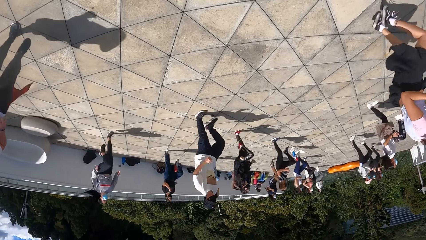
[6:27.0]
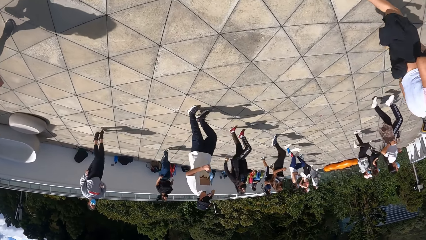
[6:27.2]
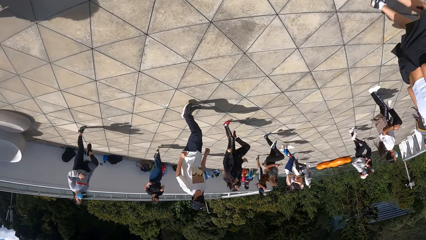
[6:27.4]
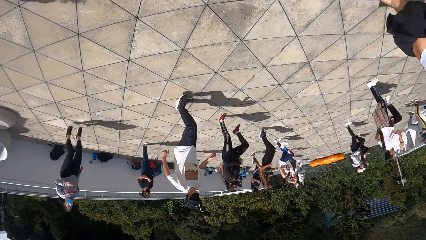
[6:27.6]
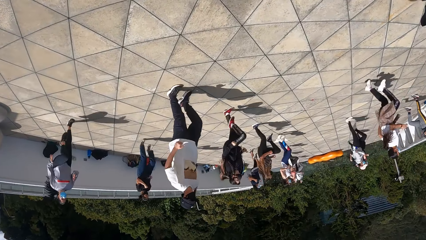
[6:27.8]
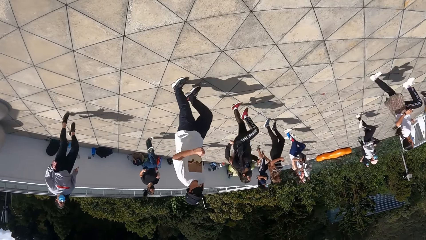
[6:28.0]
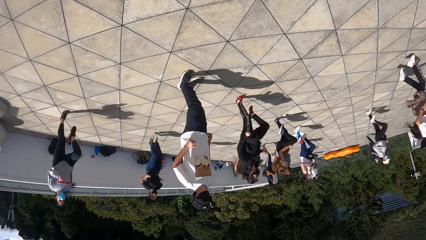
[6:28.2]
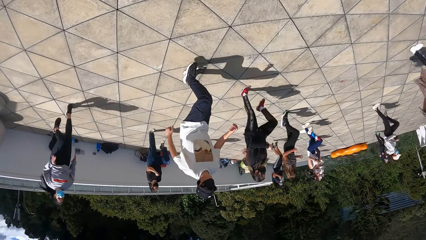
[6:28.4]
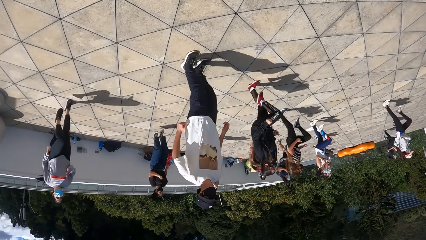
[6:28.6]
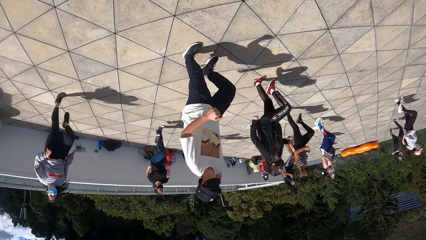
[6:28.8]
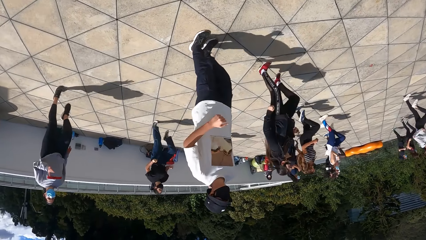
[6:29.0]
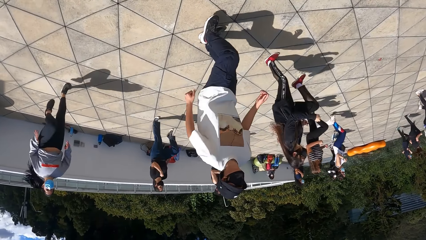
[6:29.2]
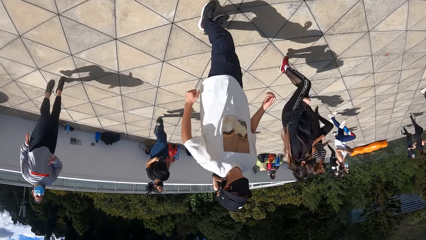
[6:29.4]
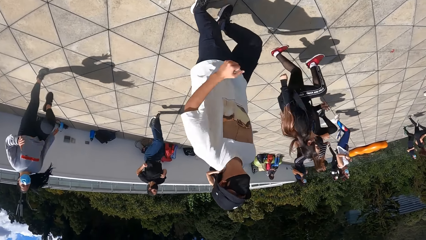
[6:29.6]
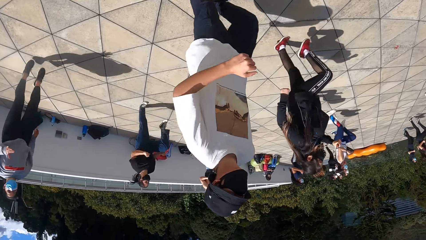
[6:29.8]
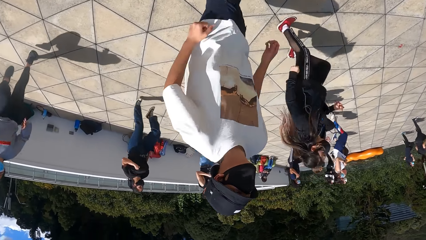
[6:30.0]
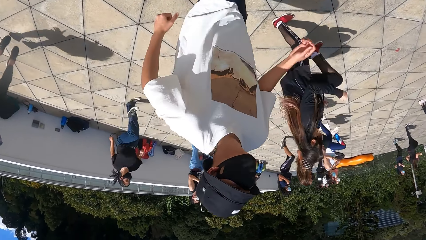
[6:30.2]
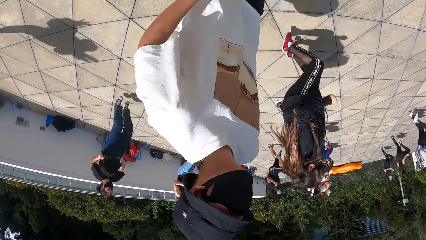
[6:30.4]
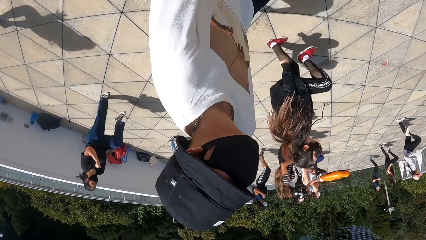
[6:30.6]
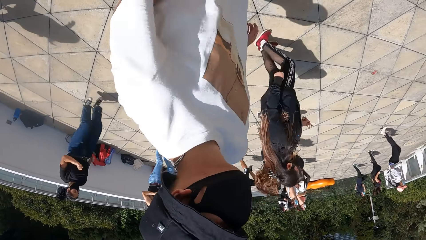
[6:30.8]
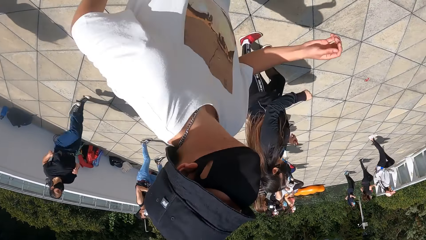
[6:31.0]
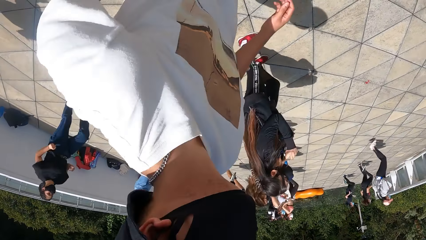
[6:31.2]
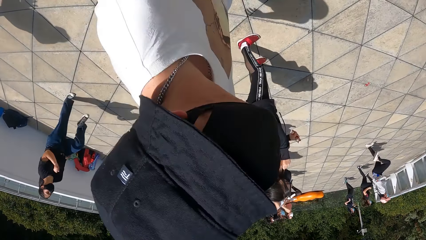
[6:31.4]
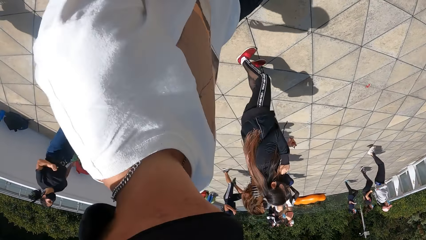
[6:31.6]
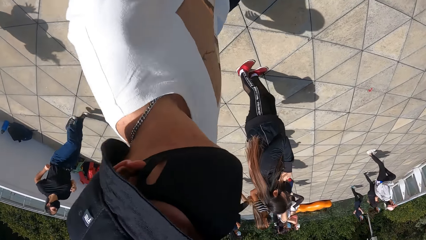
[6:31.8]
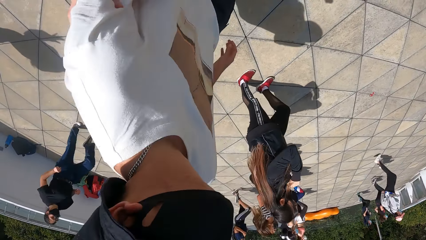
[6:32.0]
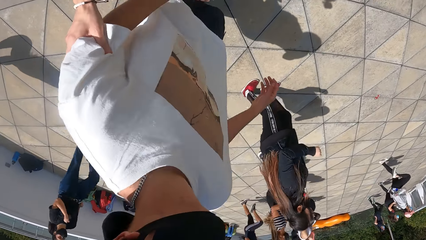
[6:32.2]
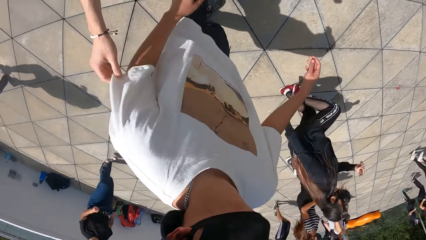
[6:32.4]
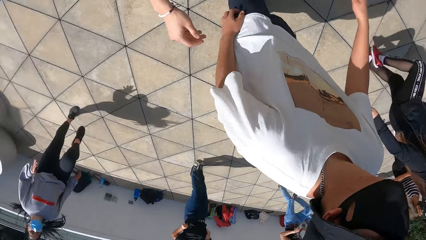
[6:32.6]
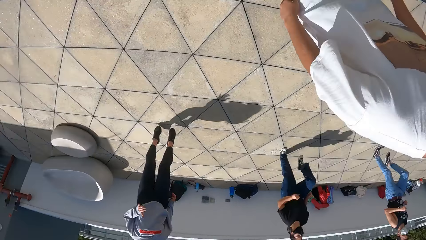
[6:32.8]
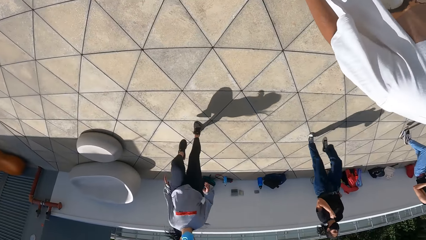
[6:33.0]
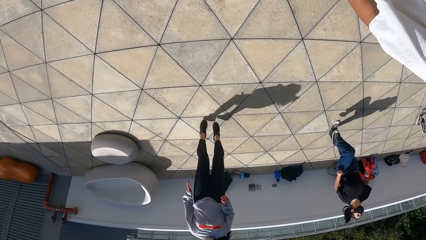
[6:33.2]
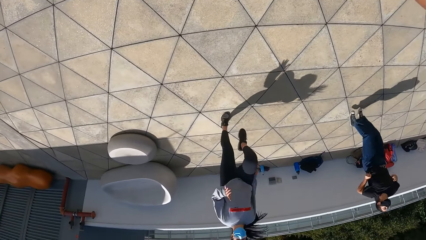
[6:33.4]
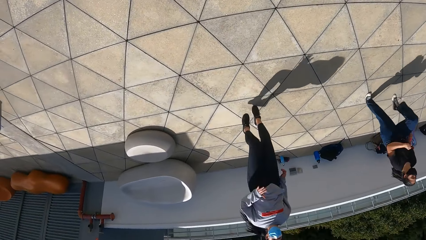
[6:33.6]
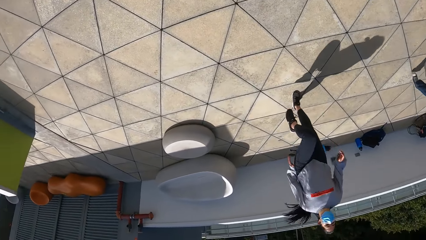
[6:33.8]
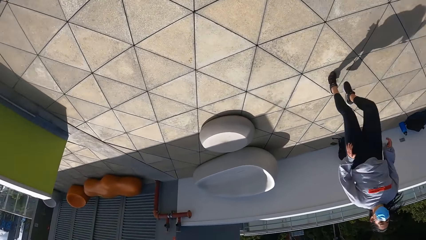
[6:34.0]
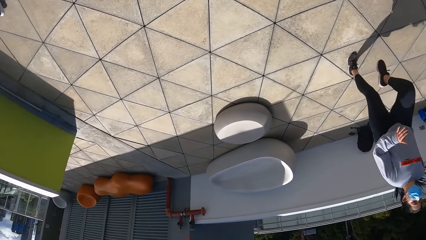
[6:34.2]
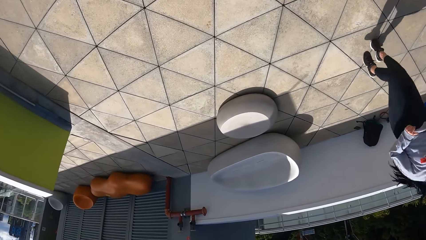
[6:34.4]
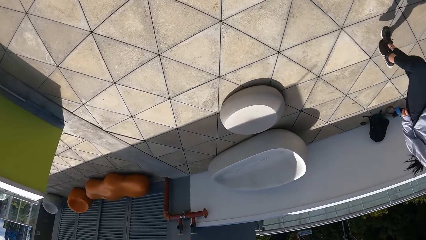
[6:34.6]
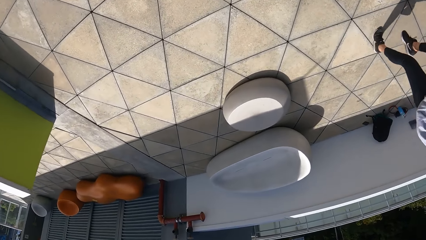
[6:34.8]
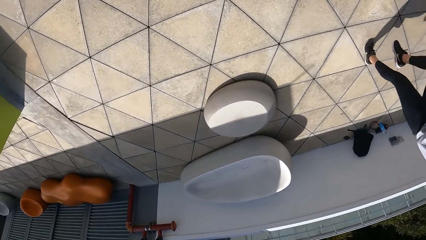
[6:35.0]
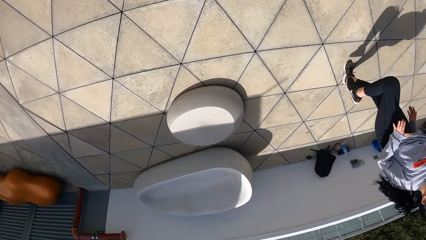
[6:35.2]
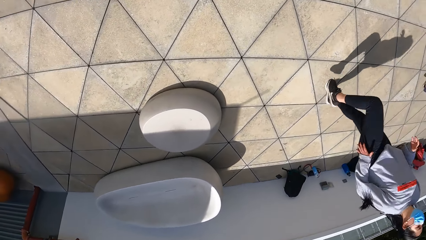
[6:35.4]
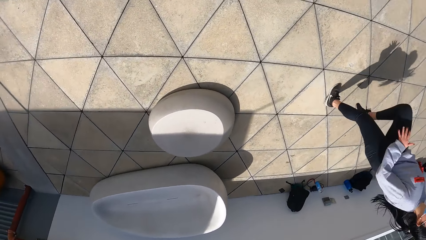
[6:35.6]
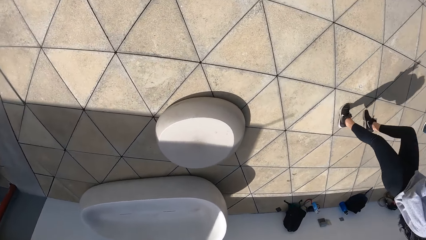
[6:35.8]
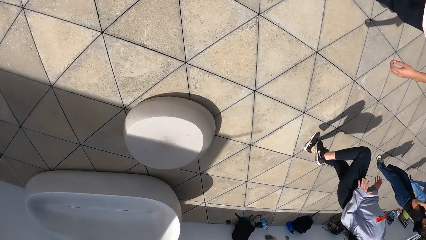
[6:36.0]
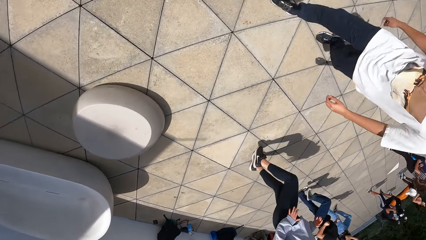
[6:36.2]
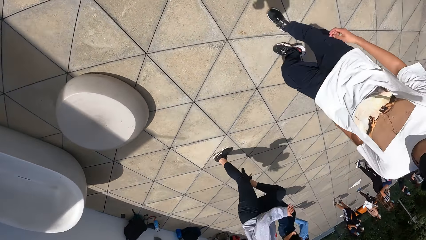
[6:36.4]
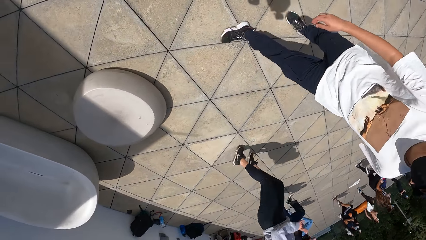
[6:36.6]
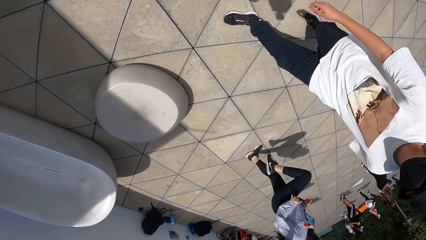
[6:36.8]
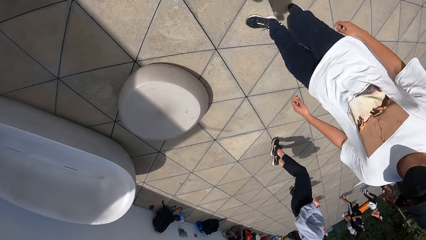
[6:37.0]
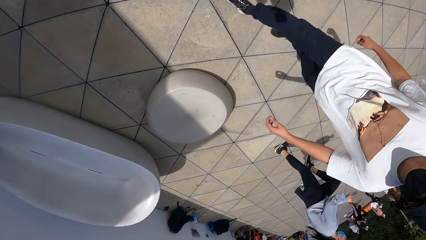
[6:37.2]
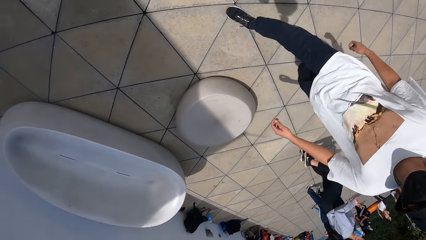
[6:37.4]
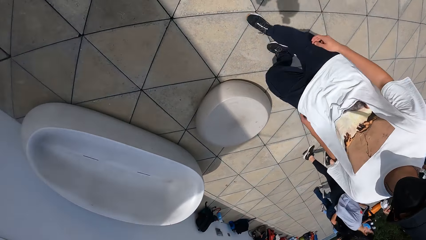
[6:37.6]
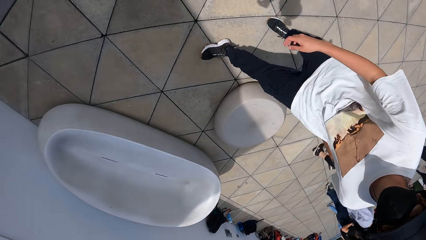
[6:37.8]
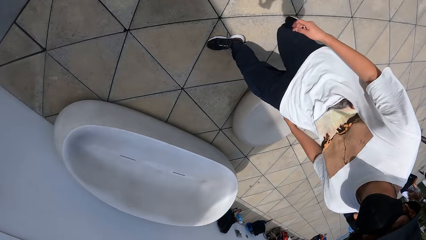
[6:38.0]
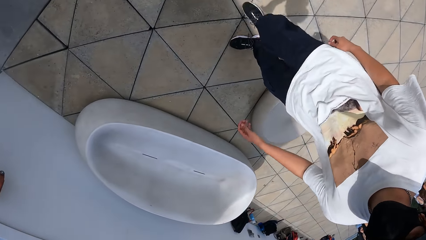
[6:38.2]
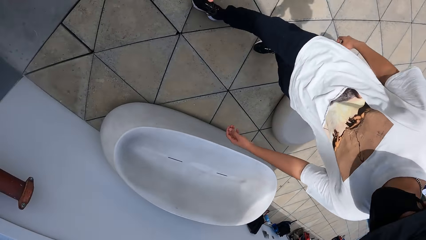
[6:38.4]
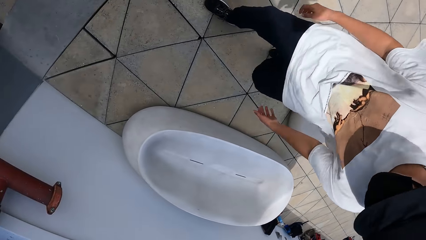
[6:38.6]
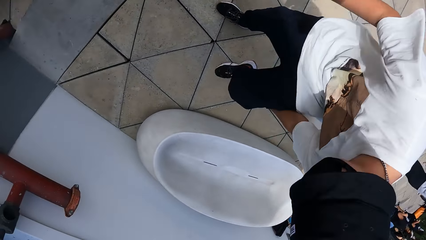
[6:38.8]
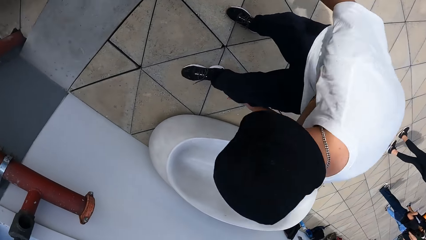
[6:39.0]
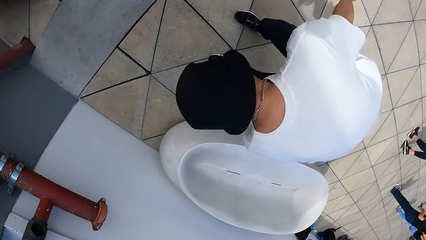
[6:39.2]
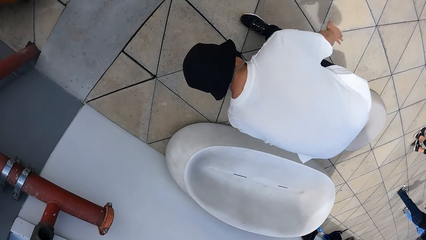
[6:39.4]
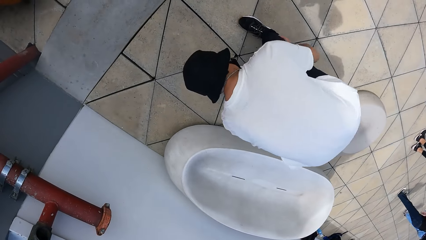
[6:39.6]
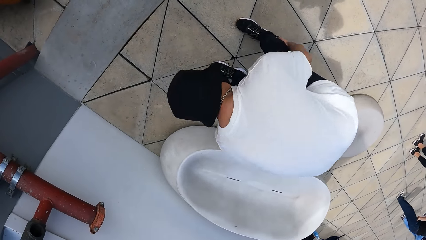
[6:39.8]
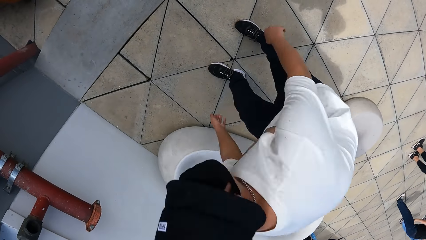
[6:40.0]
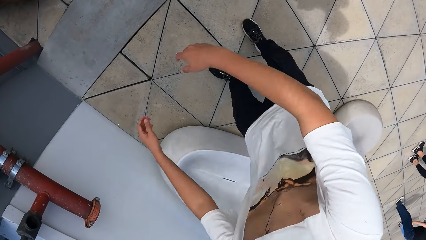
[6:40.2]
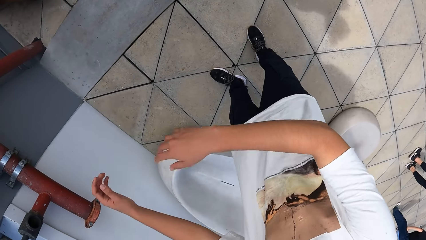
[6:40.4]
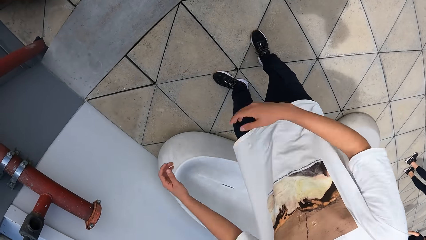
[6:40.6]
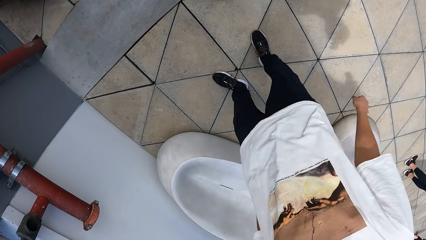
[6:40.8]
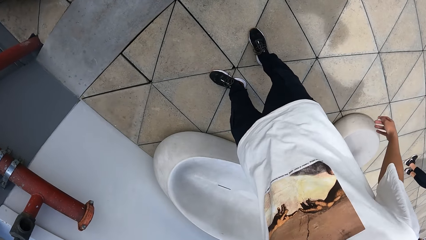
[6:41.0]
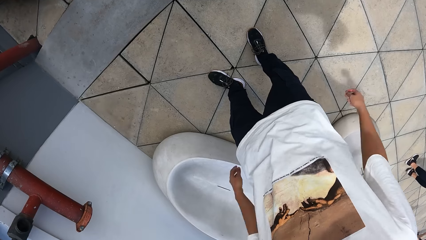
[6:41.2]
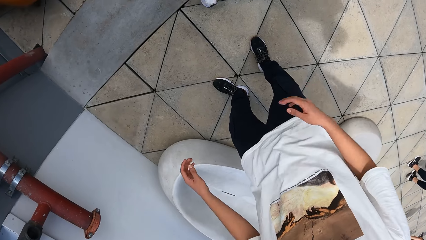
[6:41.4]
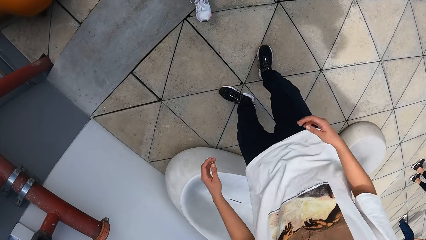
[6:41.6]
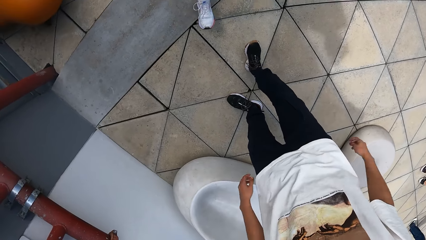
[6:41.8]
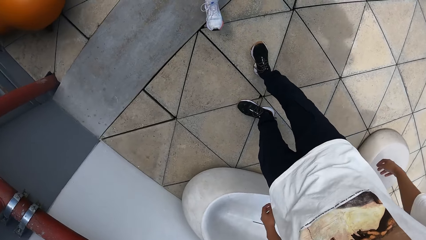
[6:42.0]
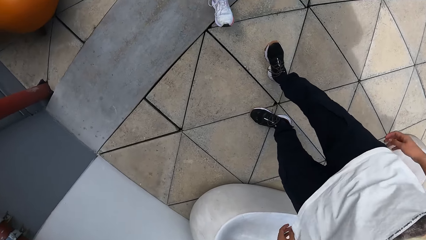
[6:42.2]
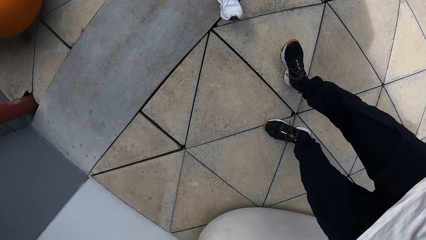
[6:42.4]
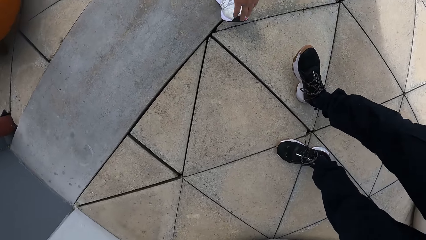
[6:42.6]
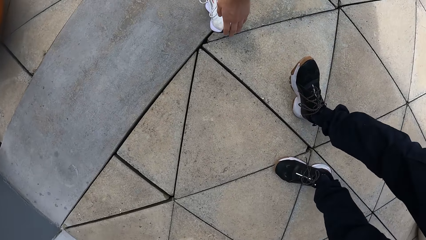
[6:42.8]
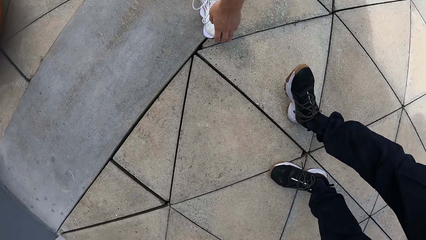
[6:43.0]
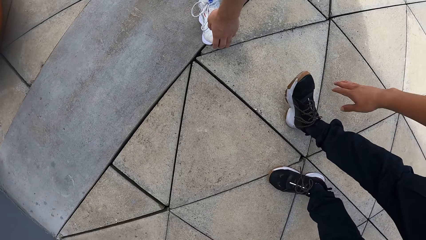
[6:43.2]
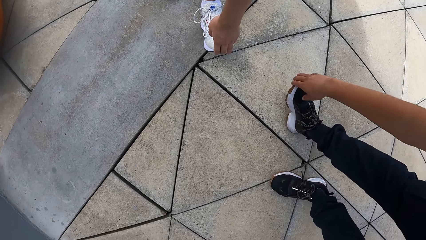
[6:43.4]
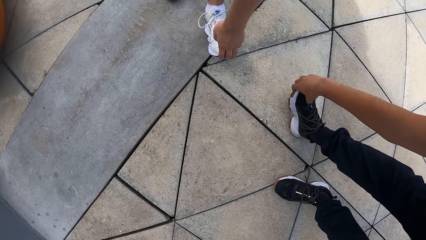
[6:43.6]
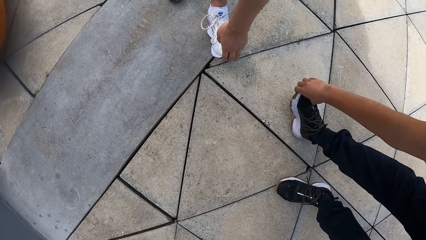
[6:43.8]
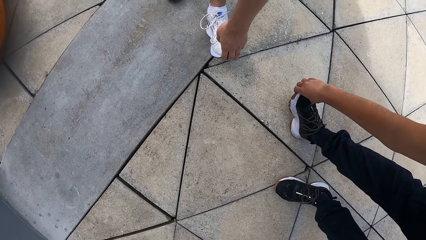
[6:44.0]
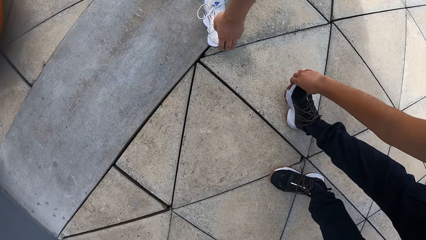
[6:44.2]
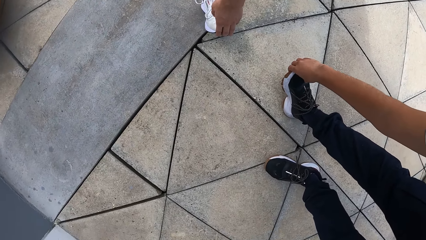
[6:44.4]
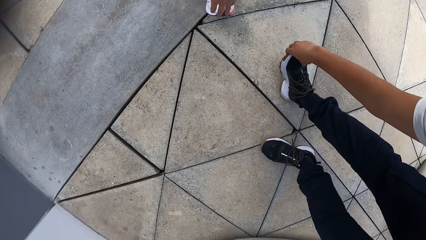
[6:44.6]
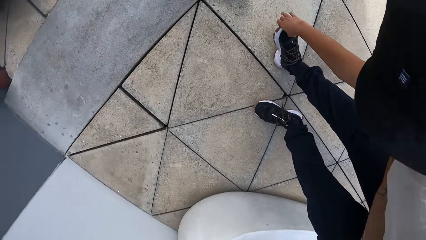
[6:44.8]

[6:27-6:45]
The camera wearer walks towards a man. He touches the man's left hand with his right hand. He walks towards a wall with the man. The man exercises. The camera wearer exercises with the man. He touches the shoe.
